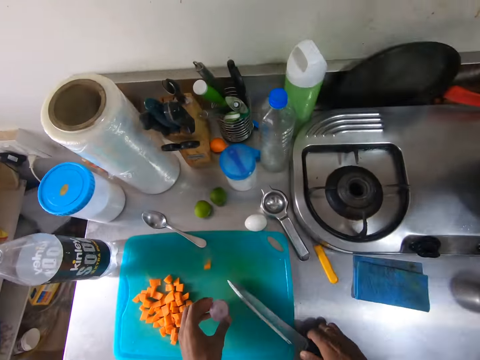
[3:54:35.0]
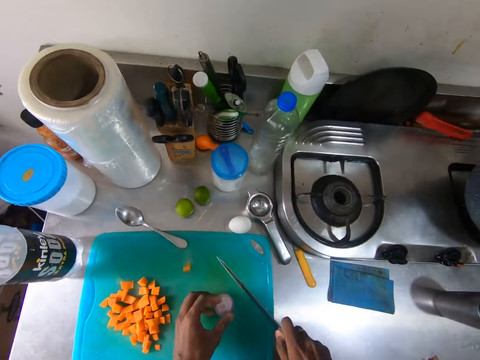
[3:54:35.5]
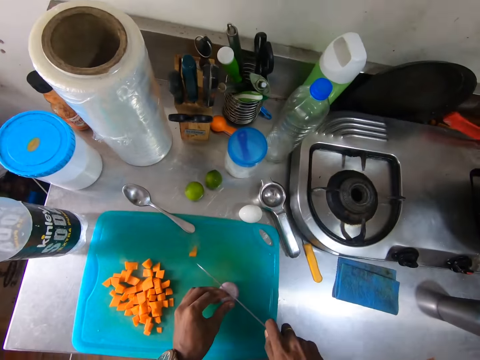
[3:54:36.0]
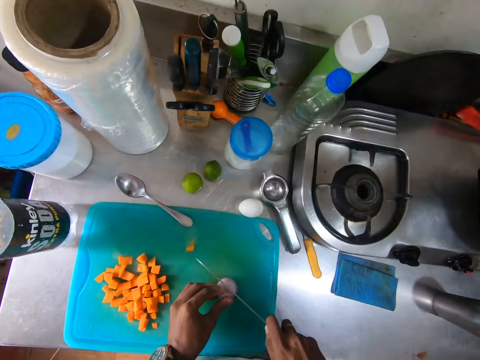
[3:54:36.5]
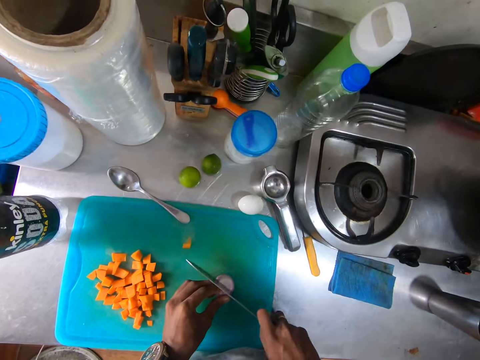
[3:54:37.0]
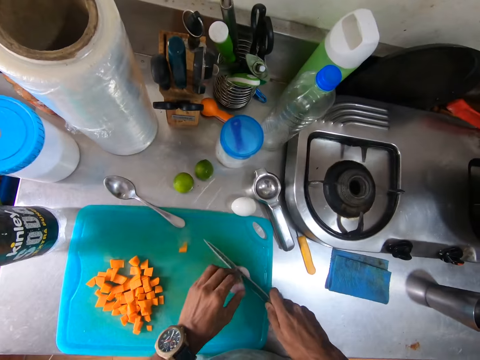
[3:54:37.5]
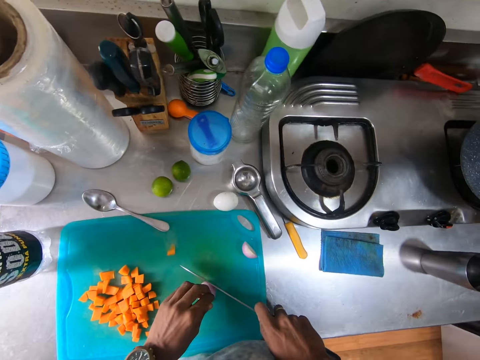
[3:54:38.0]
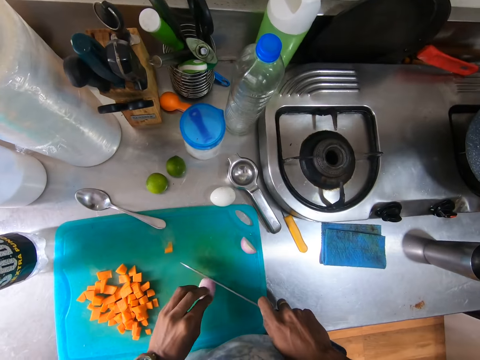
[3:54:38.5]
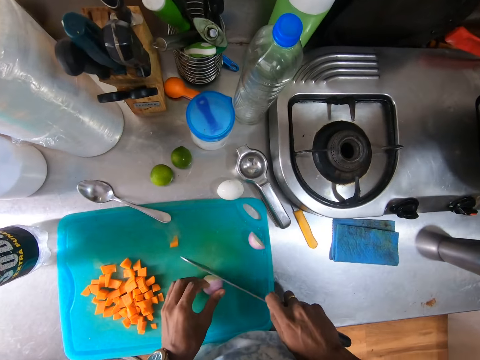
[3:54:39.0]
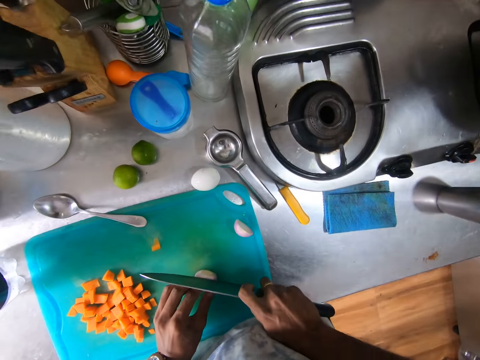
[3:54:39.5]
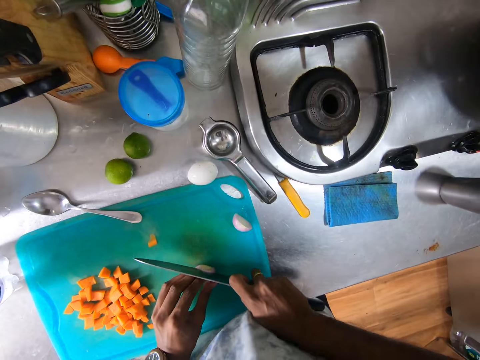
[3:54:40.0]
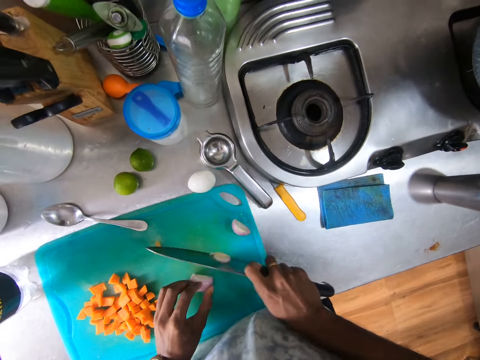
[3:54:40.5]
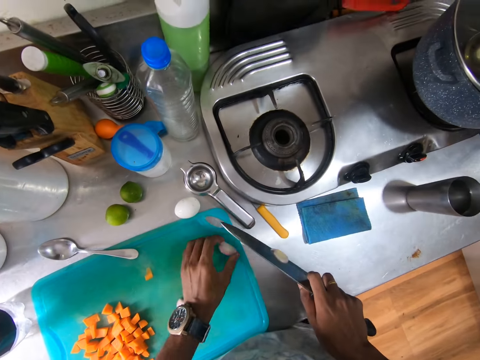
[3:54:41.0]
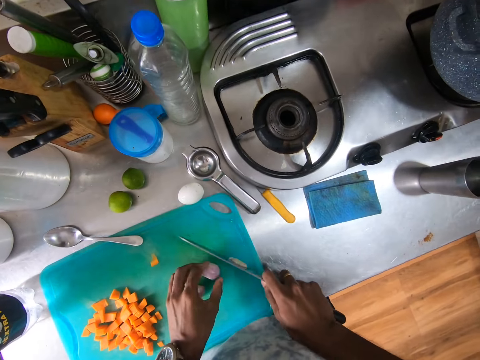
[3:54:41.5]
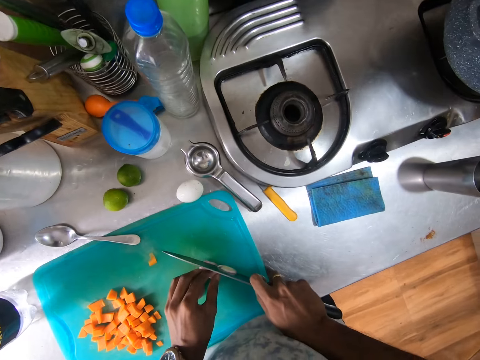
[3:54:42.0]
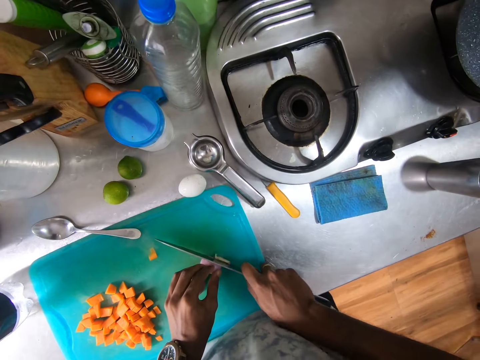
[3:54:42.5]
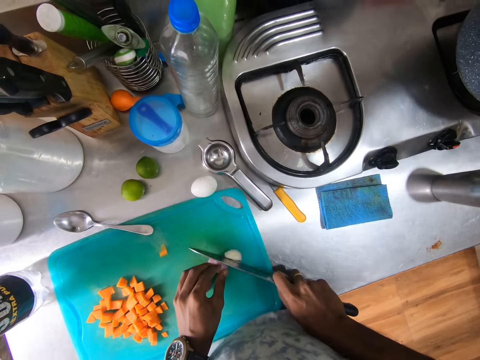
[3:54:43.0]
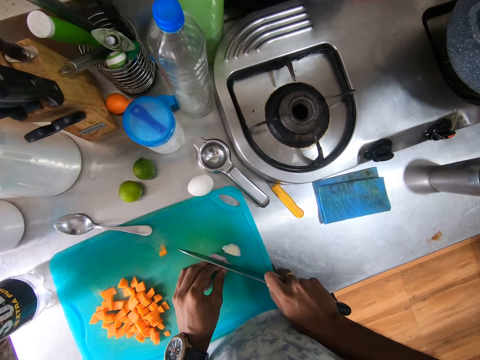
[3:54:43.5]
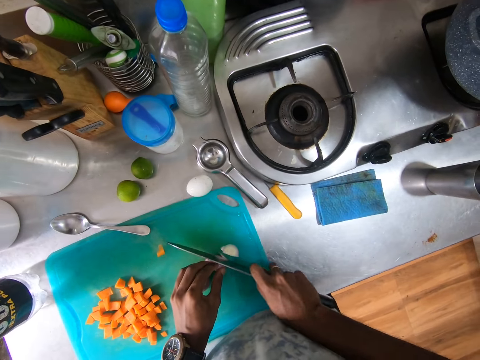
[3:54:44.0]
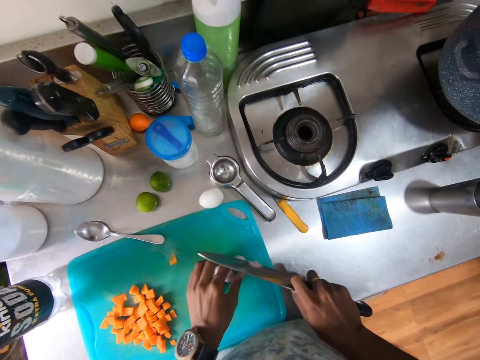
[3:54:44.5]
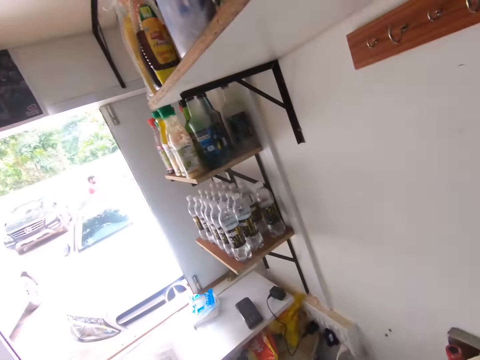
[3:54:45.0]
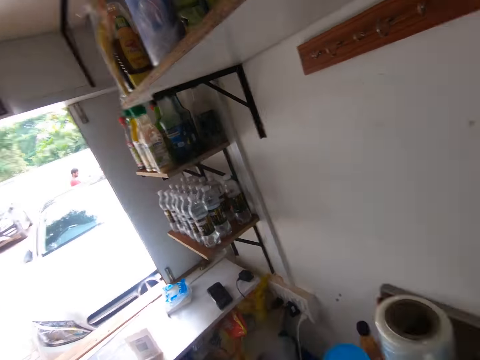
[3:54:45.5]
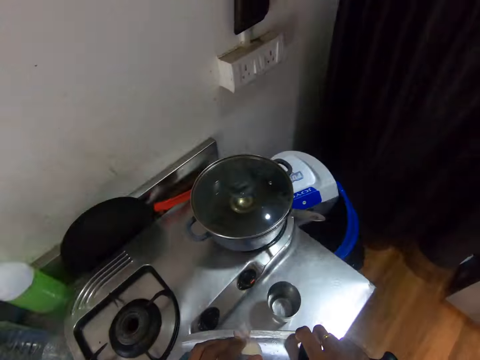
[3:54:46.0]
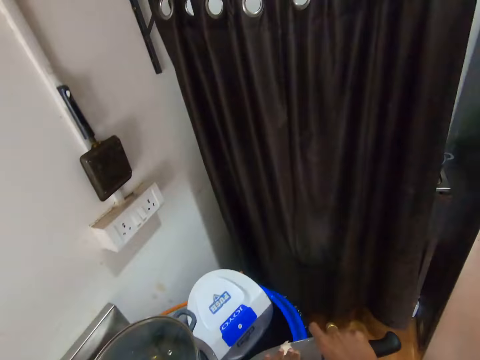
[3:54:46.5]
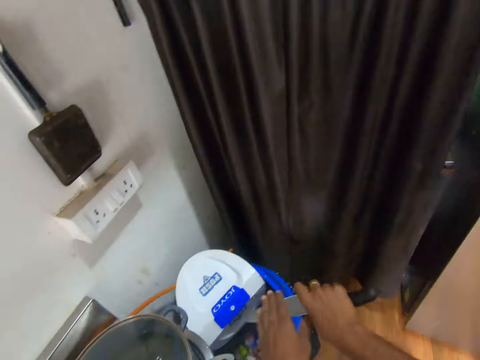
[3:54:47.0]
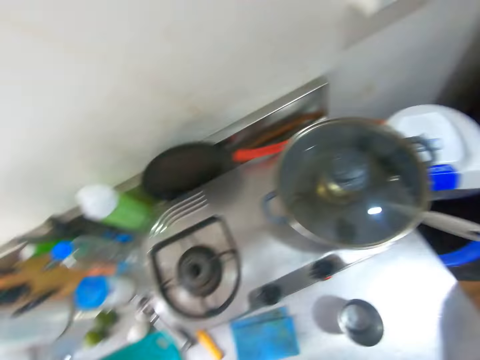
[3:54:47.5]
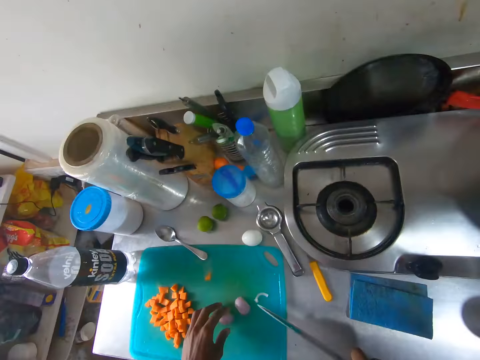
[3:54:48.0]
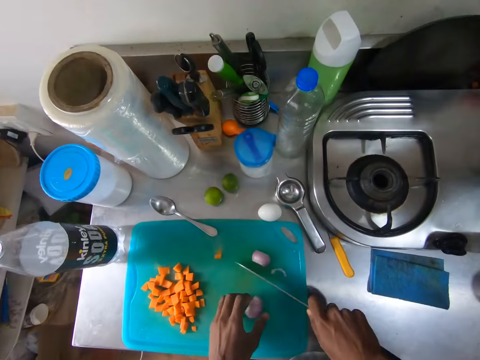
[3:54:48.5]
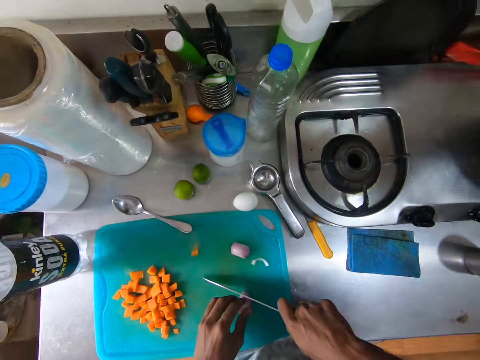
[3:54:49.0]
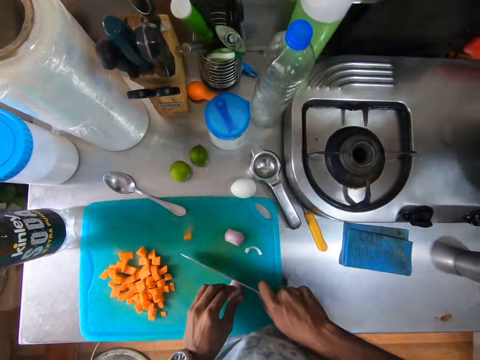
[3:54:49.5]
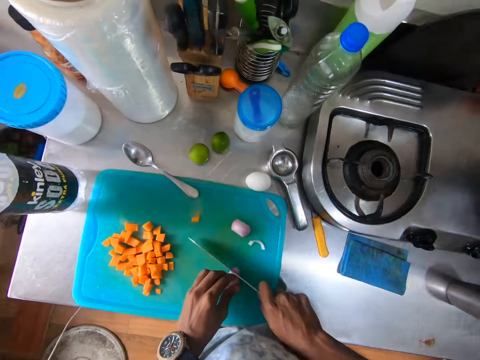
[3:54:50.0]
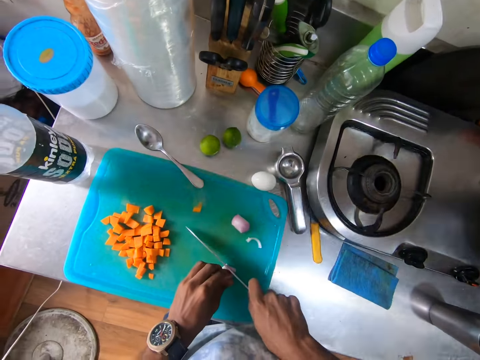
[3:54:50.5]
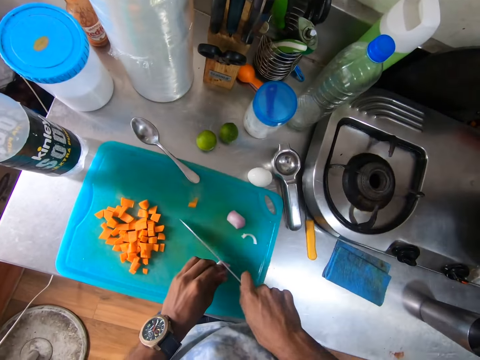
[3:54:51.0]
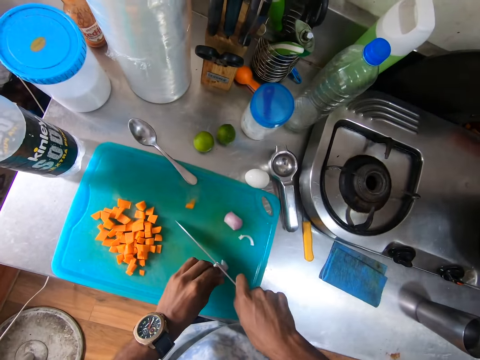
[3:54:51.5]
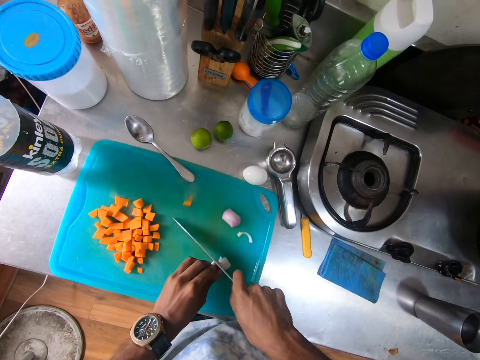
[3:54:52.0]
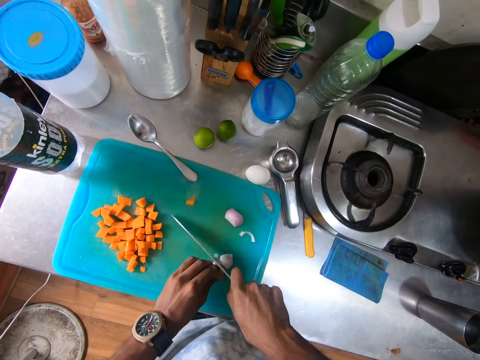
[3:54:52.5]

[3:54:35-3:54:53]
The camera wearer picks the knife from the chopping board on the kitchen countertop with her right hand. They divide the onion with the knife. They place the onion on the chopping board on the kitchen countertop with her left hand. They lift the onions with his left hand. They cut the onions with the knife in his right hand. They look around the shop. They pour the onions or onion cover into the waste bin from the knife in his right hand. They walk around the shop. They walk around the shop again. They move the onions forward with the onions with his left hand. They cut the onions with the knife in his right hand.

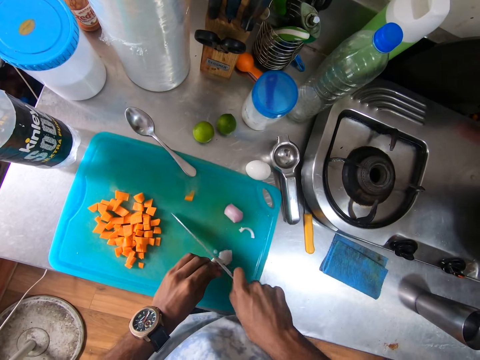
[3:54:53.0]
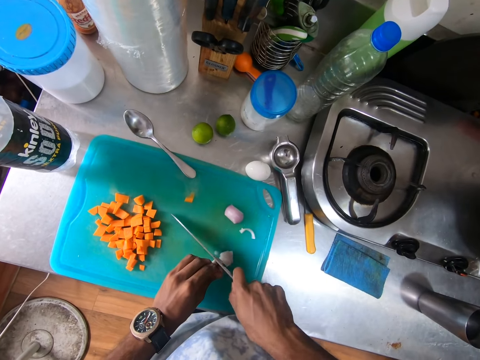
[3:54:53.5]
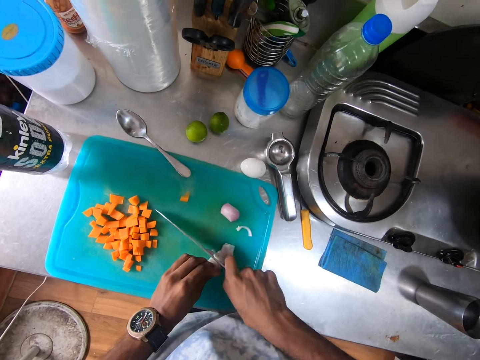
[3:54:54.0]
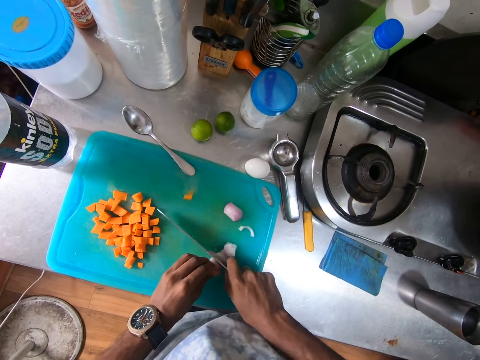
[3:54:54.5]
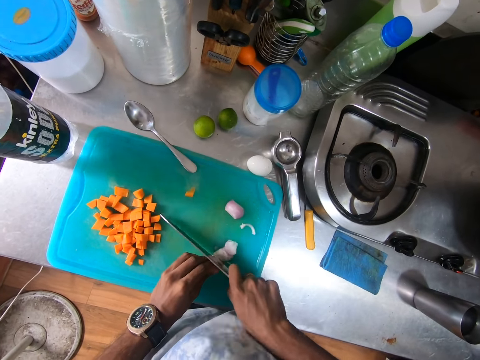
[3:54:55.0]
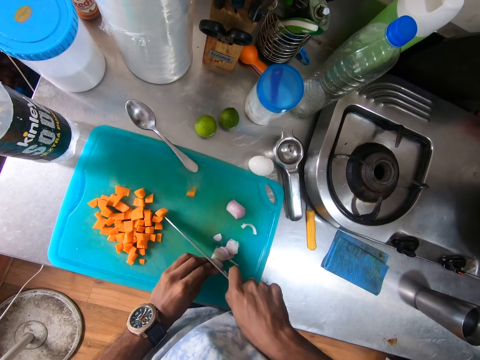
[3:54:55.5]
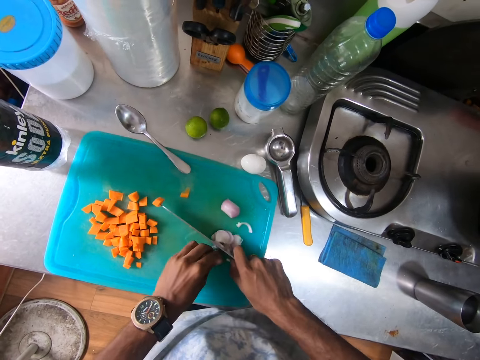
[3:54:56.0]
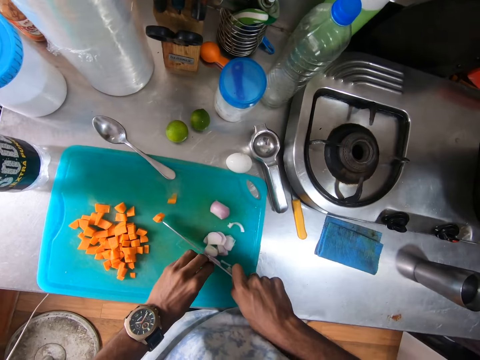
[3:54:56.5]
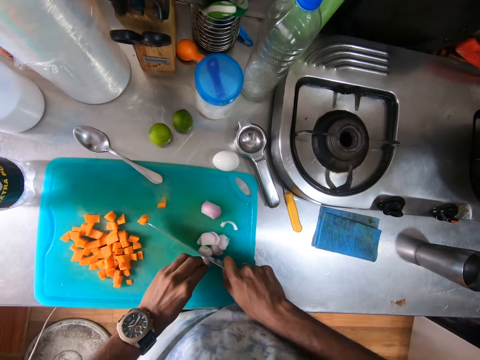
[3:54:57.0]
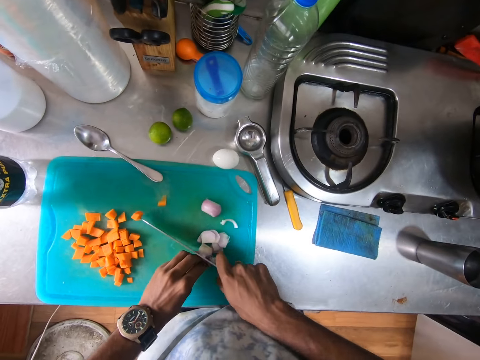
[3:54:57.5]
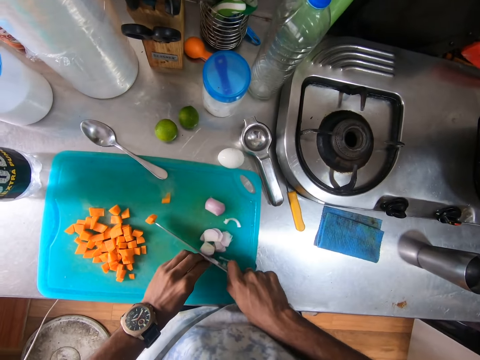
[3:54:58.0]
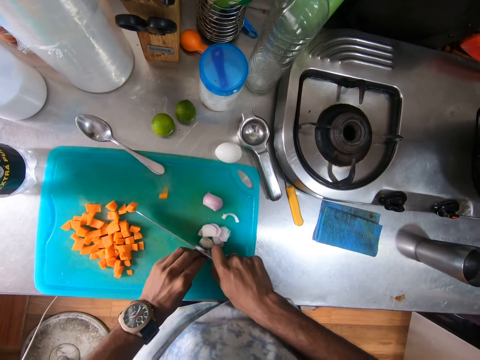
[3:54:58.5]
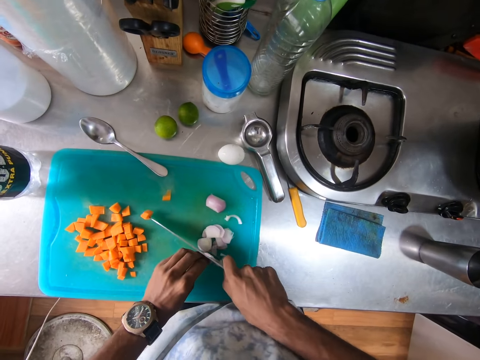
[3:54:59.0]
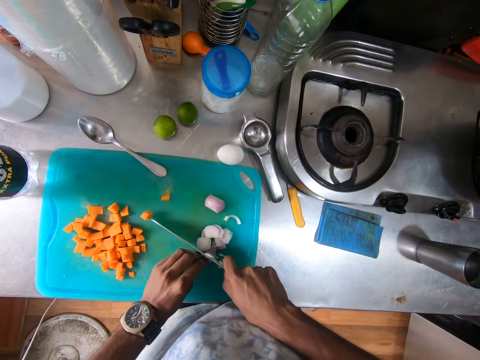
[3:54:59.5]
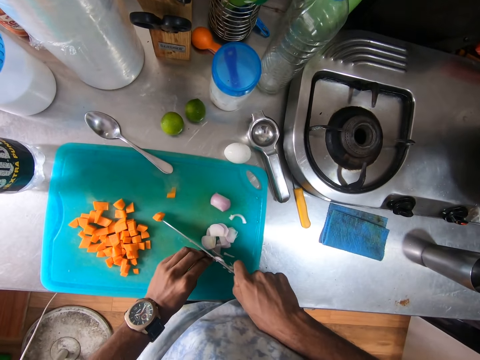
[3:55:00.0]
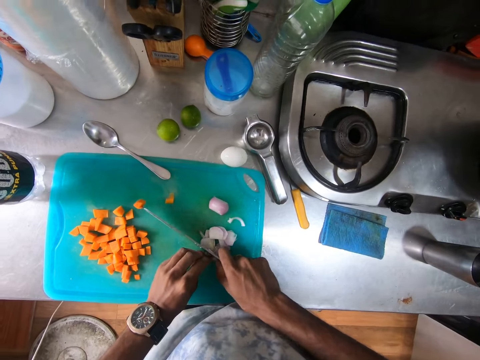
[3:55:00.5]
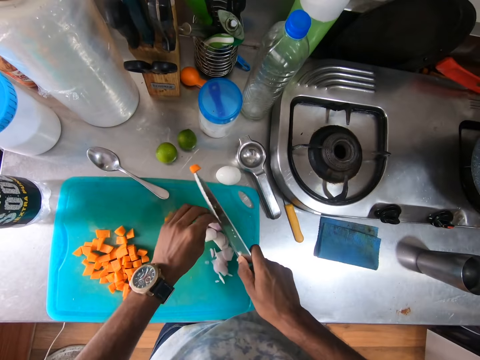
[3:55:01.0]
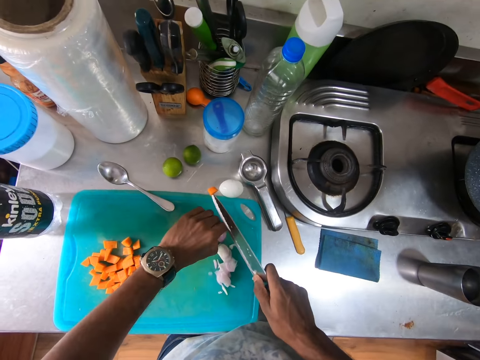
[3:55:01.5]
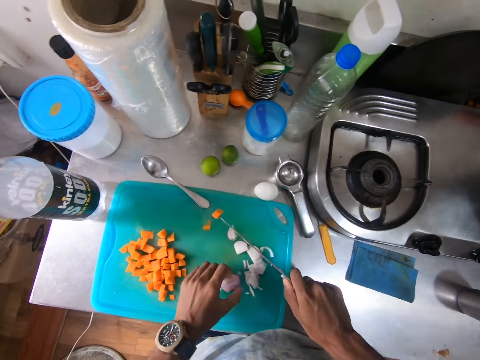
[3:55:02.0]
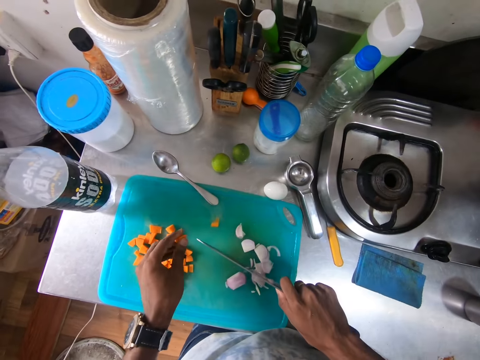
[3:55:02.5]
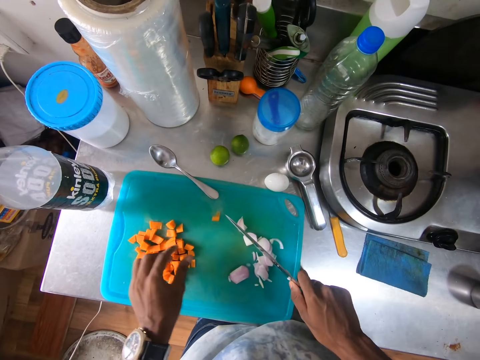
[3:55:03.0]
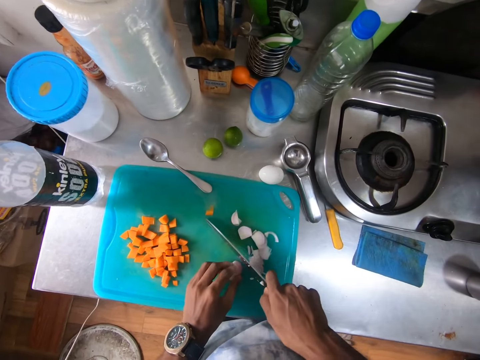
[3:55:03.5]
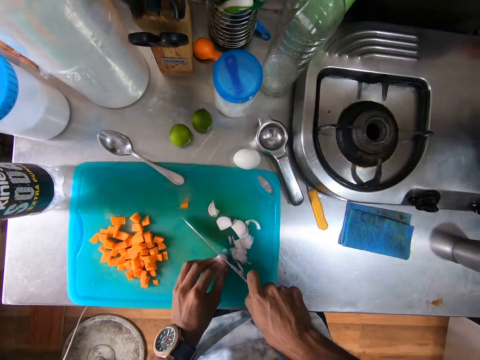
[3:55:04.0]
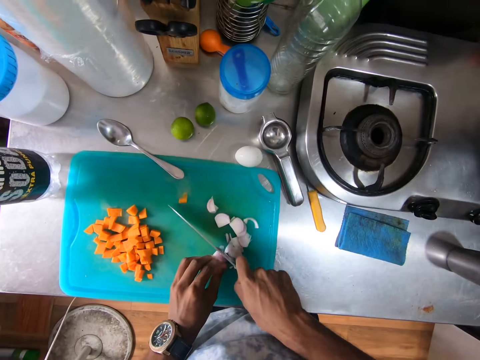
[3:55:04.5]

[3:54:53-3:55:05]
The camera wearer lifts the onions from the chopping board with his left hand. He removes the carrot or onion from the edge of the knife with his left hand. He drops the carrot on the board. He grabs the onions with his left hand. He cuts the onions with the knife in his right hand.
